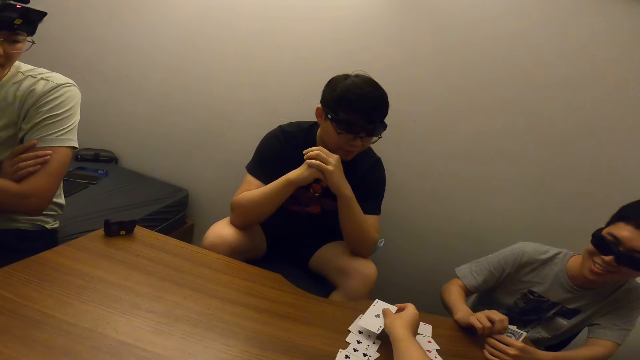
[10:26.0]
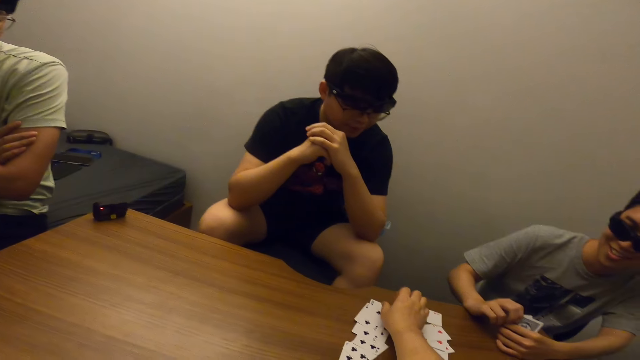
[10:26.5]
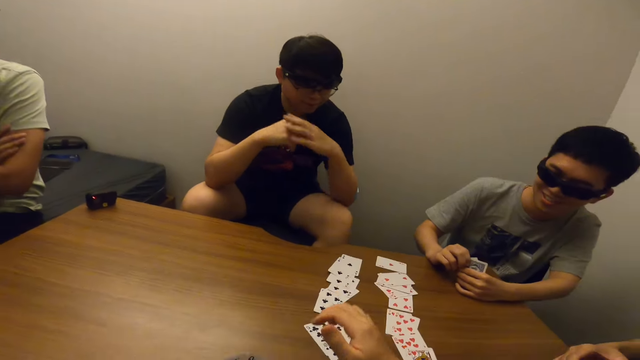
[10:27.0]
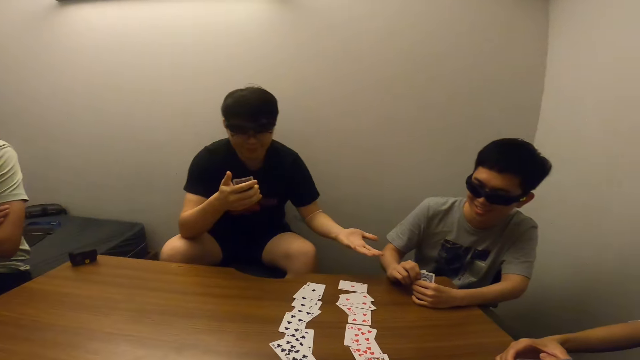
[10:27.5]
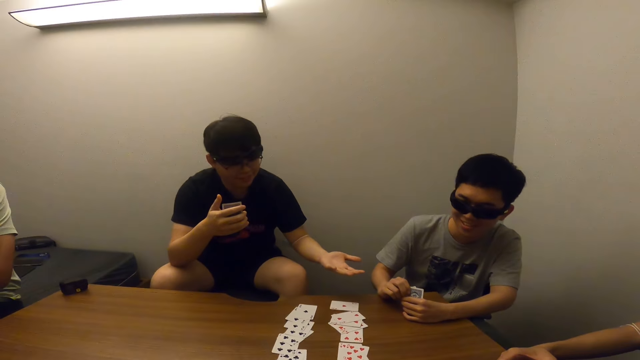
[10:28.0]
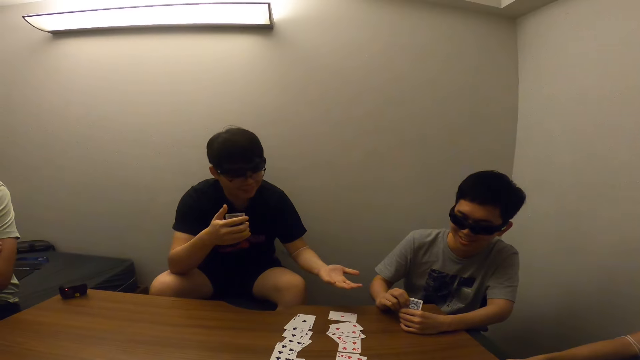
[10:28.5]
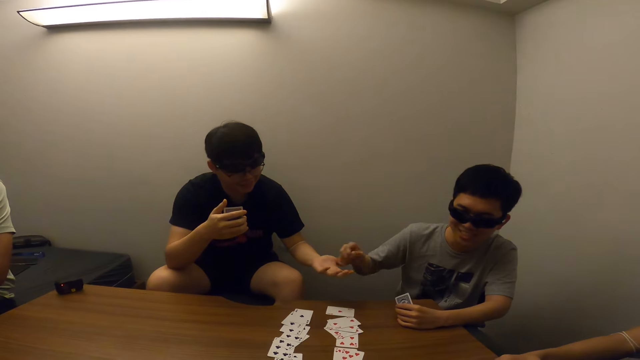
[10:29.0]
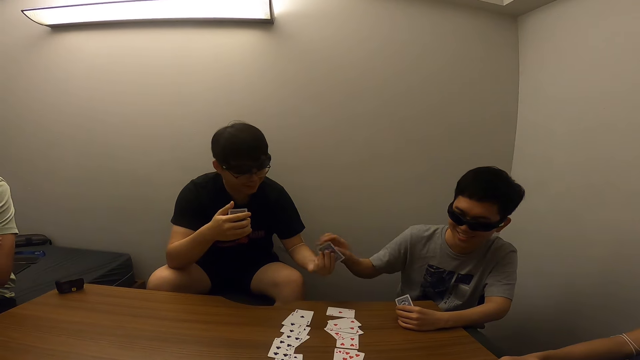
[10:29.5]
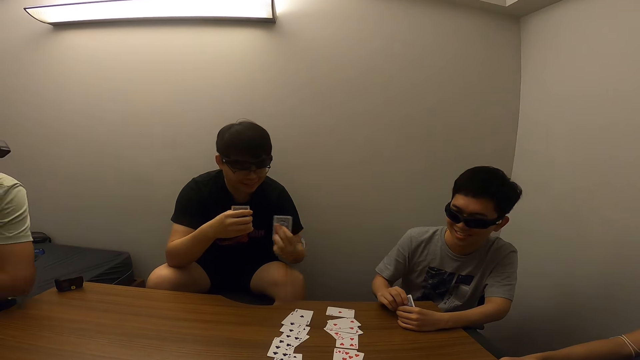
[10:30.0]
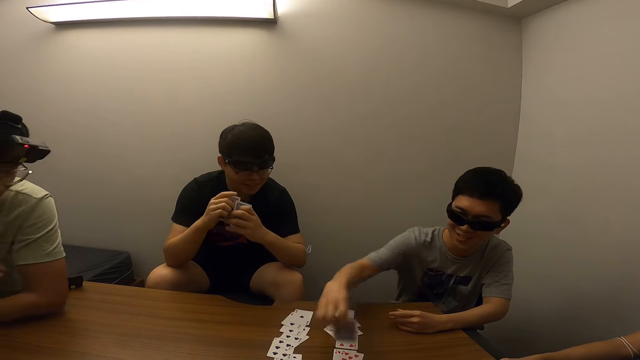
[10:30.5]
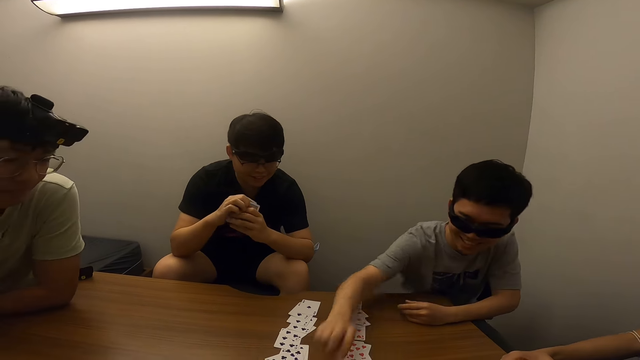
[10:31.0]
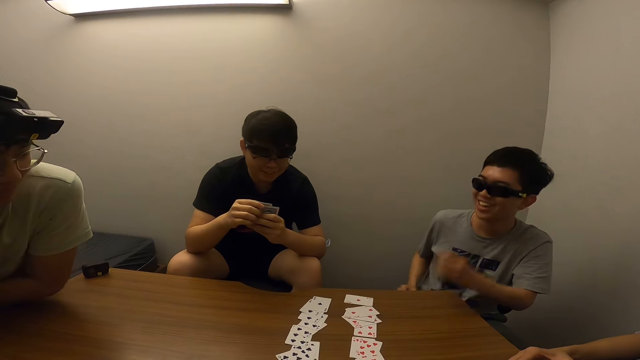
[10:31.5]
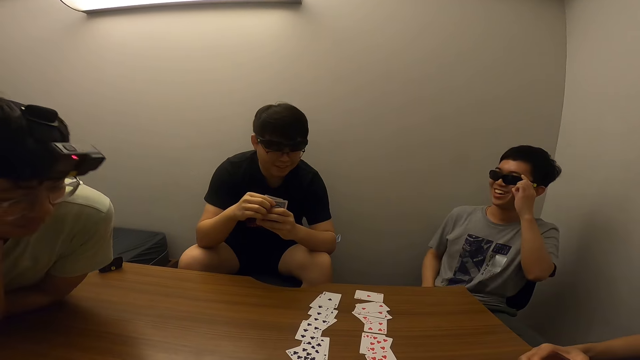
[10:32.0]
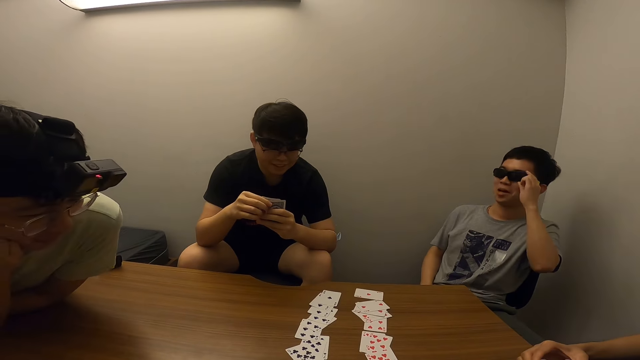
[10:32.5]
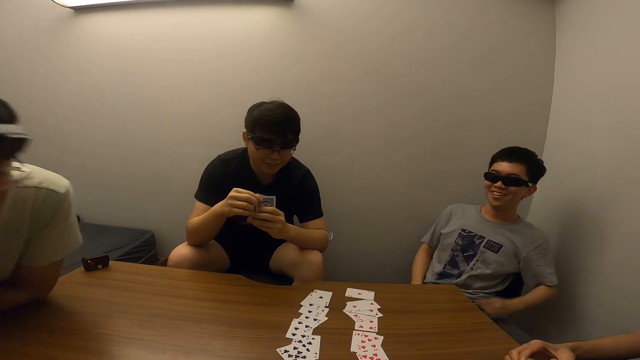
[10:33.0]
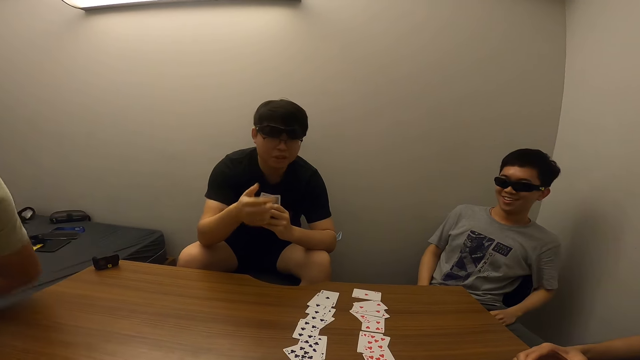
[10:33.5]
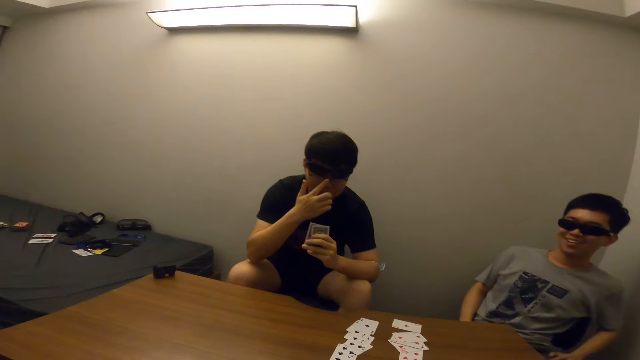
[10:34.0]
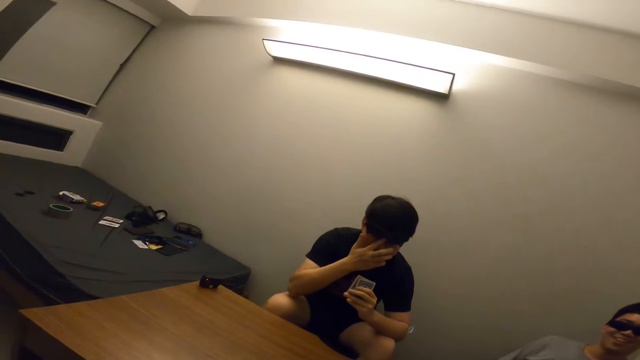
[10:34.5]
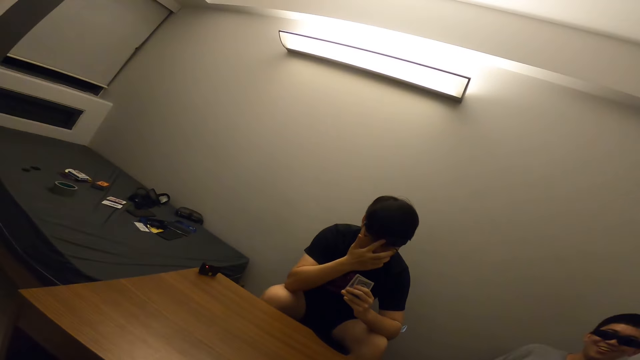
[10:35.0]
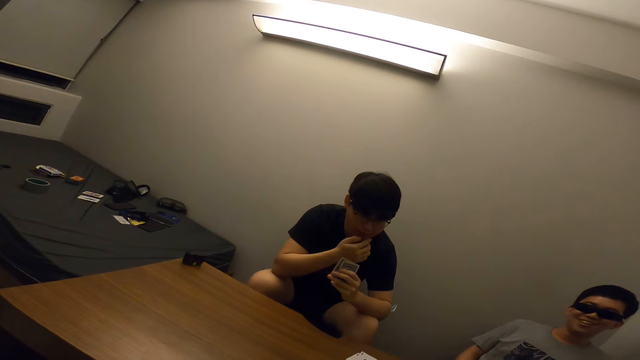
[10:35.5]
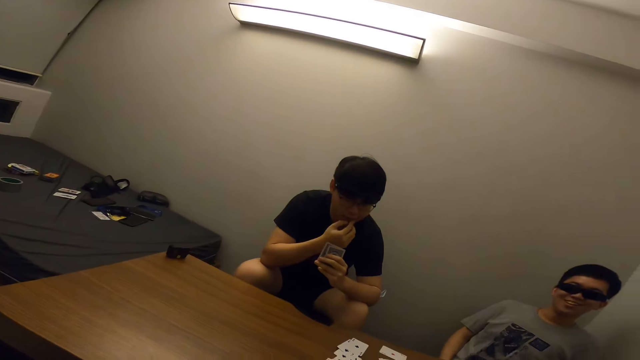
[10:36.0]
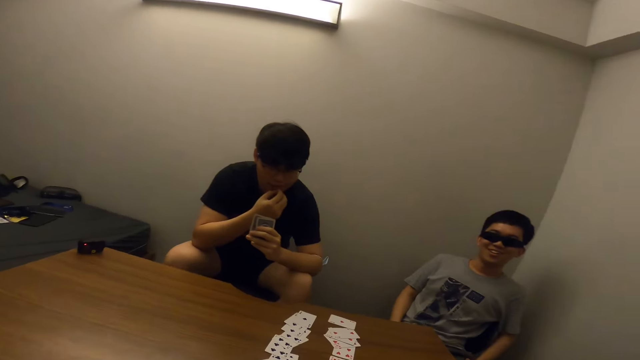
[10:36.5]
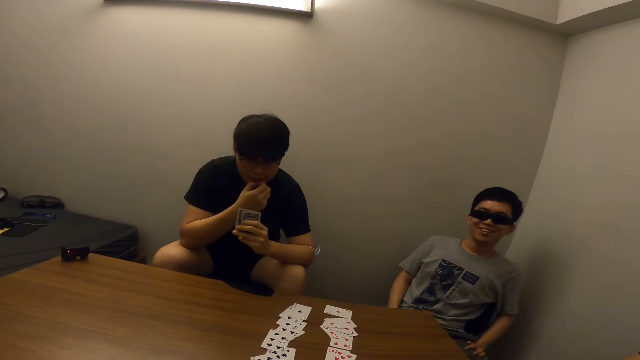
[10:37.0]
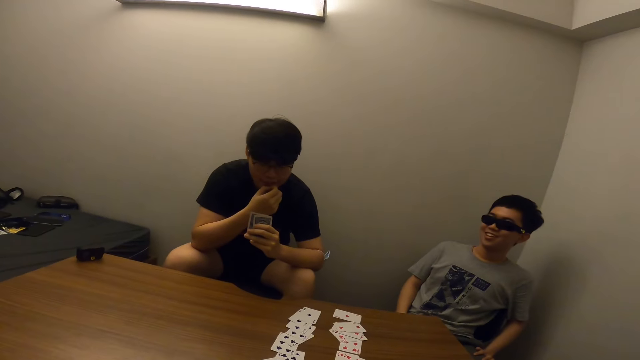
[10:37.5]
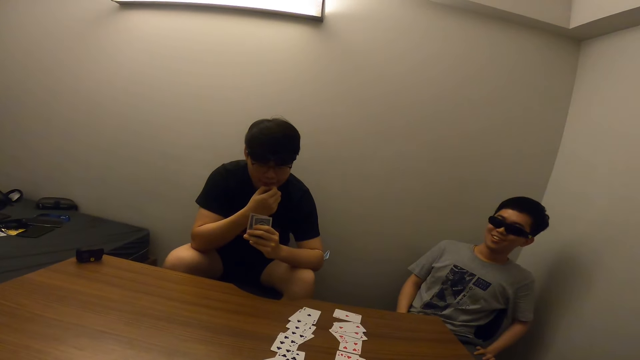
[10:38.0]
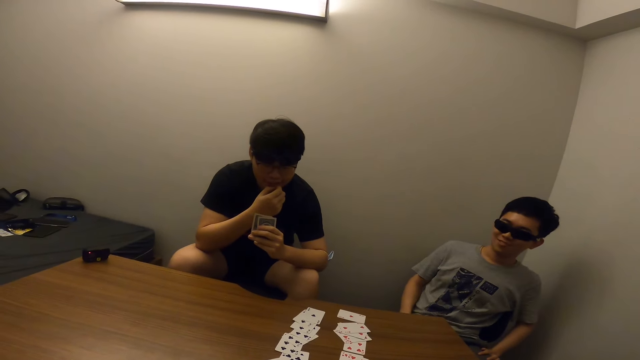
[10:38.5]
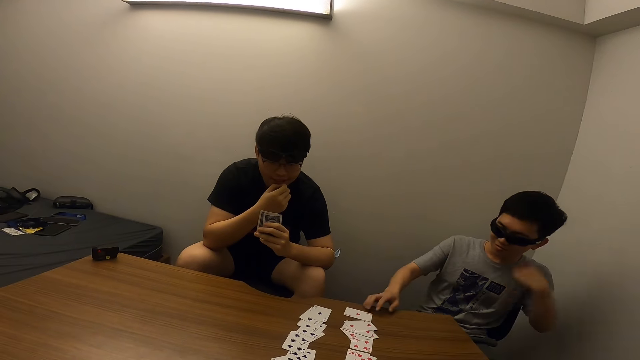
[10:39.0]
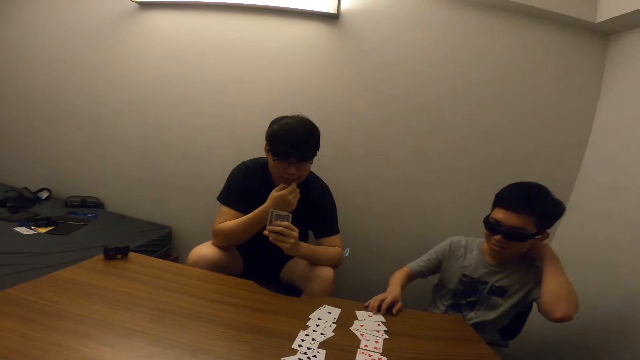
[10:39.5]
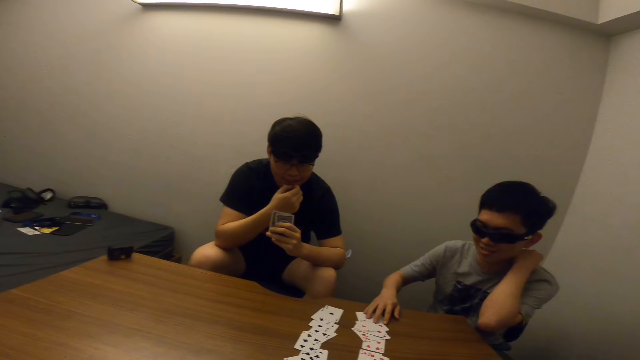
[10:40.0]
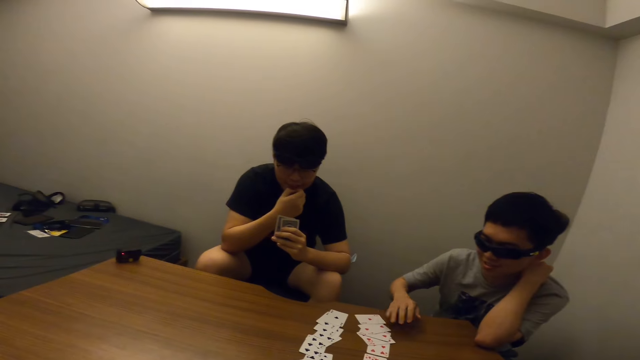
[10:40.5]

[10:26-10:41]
The camera wearer drops the card on the table with the right hand. A man passes the card to another man with his right hand. The first man drops the card on the table with his right hand. A man stands up. The camera wearer talks with the man, another man and a third man.

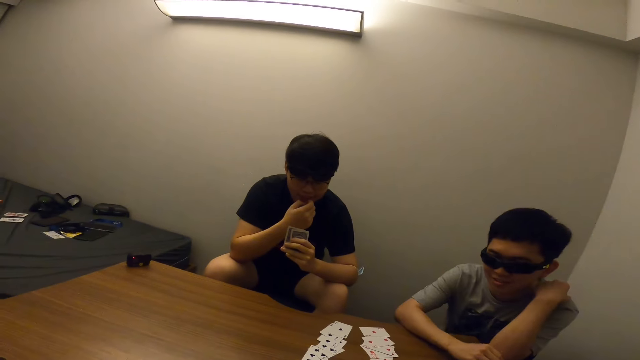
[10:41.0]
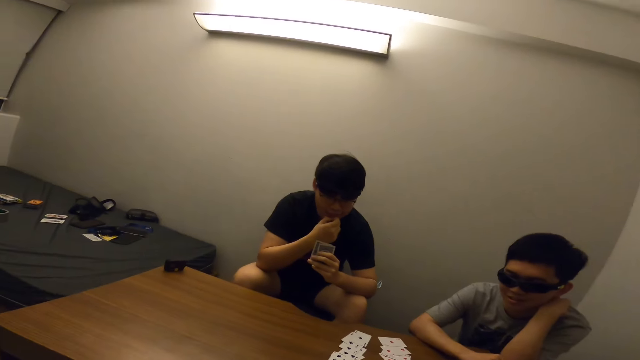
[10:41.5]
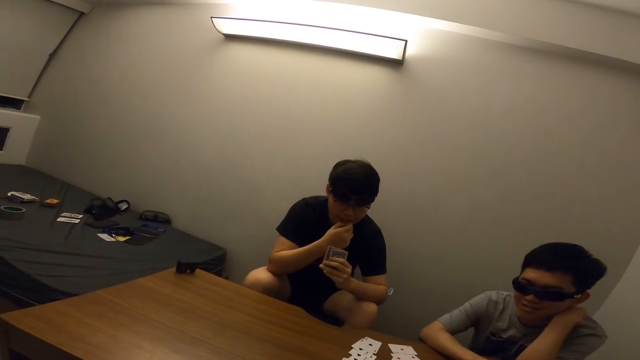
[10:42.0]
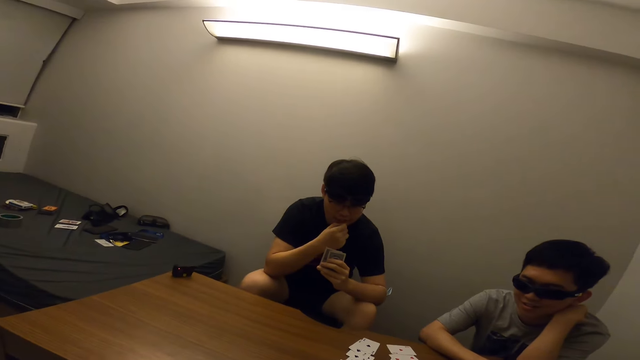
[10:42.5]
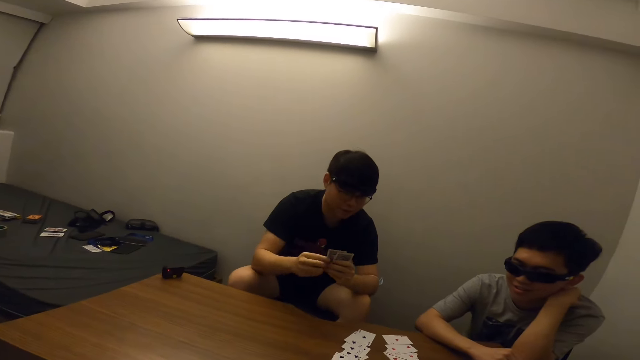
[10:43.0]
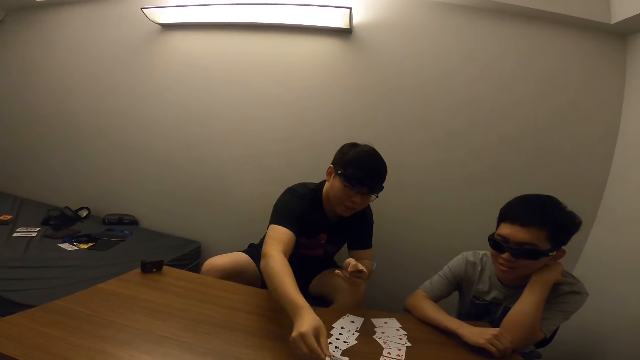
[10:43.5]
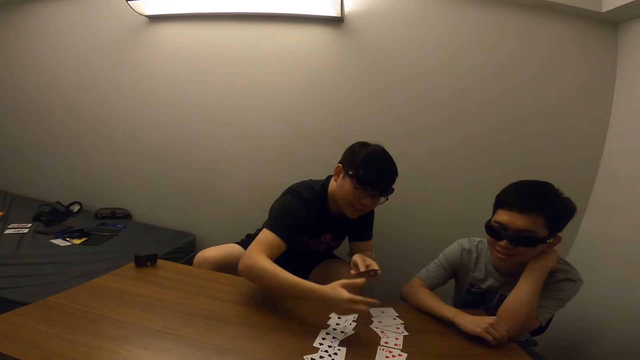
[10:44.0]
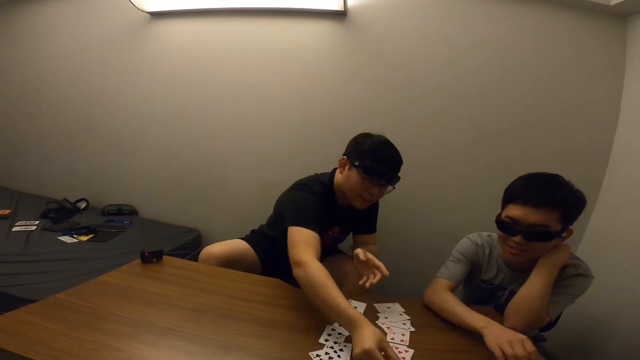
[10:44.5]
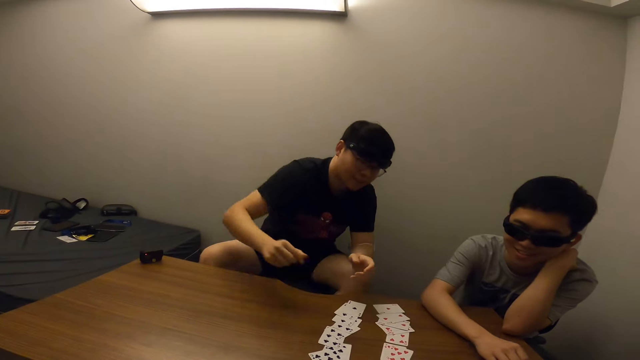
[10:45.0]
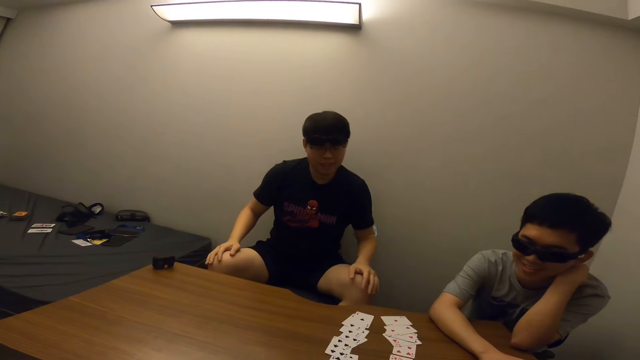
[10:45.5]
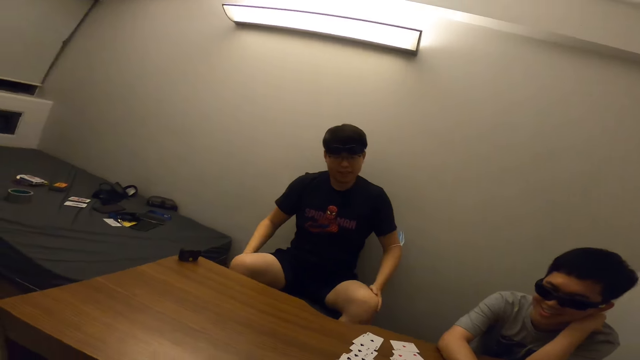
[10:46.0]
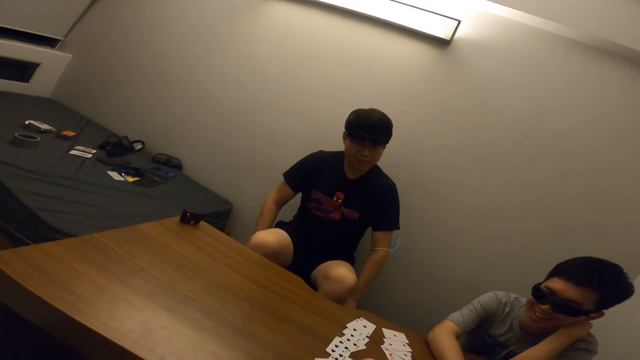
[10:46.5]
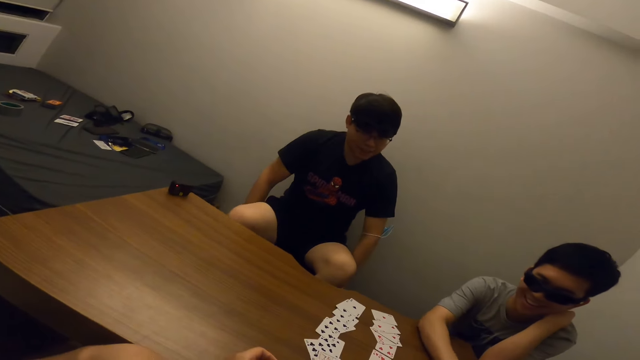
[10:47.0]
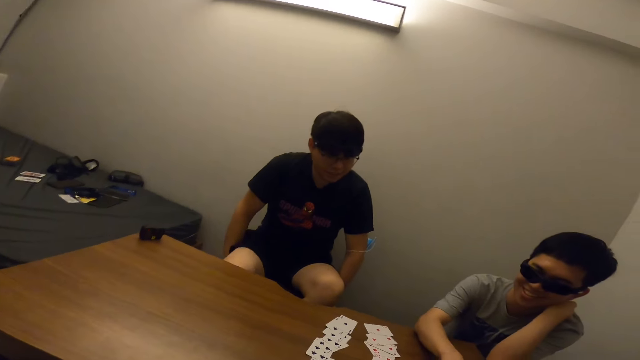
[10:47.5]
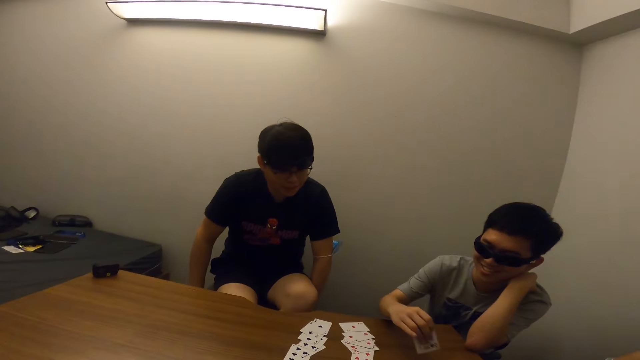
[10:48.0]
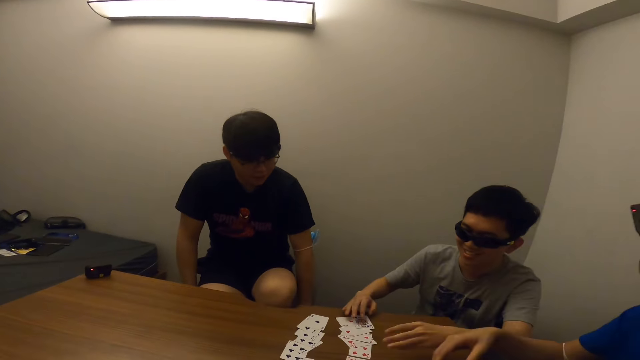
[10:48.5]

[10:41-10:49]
A man drops a card on the table with his right hand. He drops the card on the table again.
